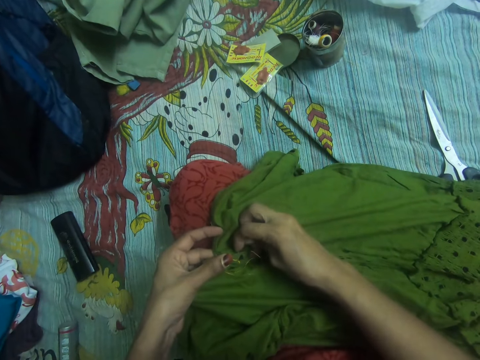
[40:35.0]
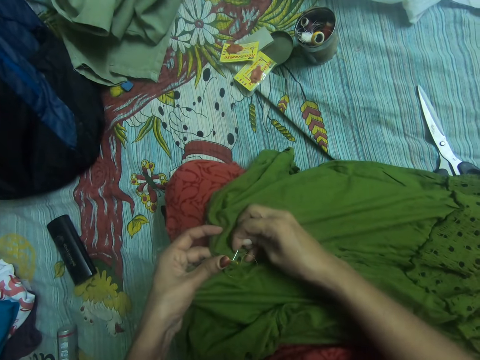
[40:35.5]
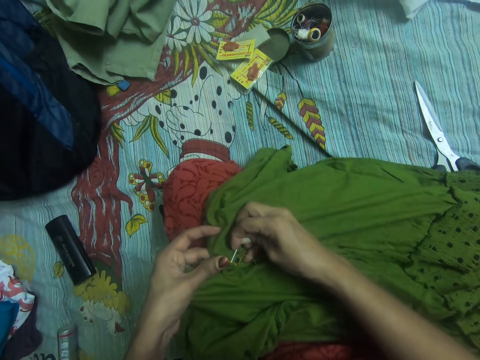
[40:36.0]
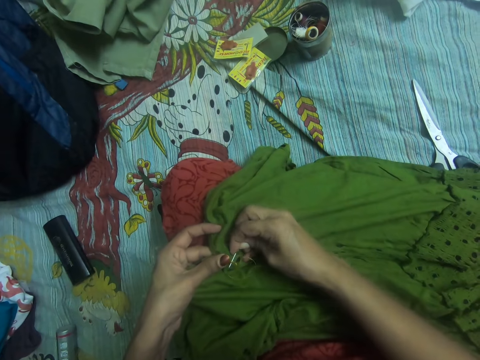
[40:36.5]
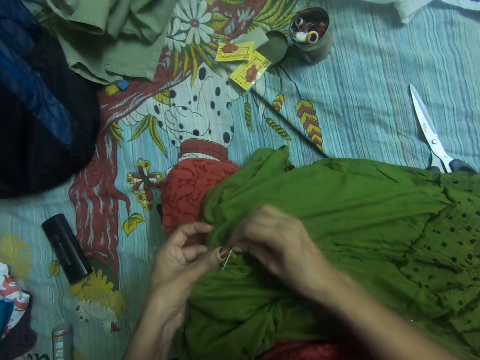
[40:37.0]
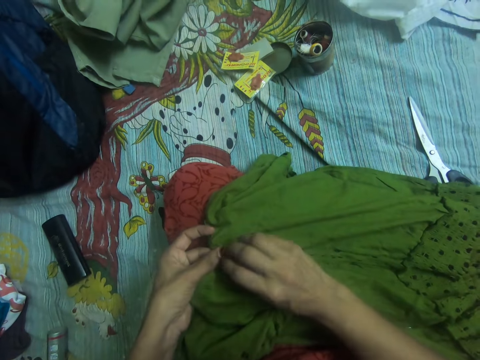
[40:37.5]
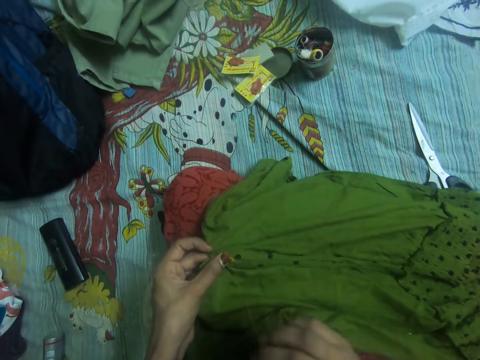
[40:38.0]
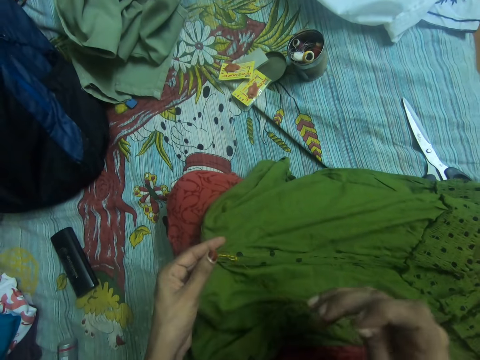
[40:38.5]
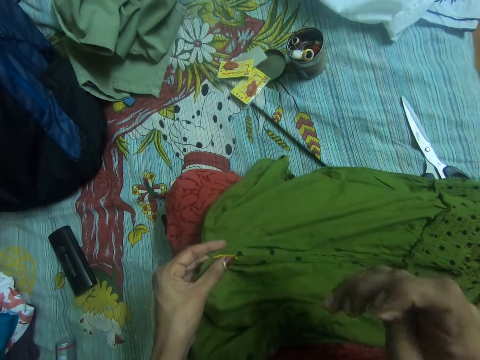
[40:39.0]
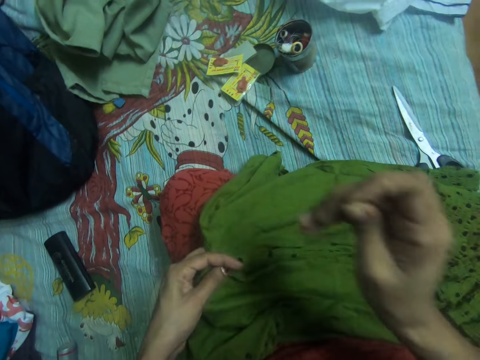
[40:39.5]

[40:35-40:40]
The camera wearer pulls out the needle with her right hand from the other side of the cloth.

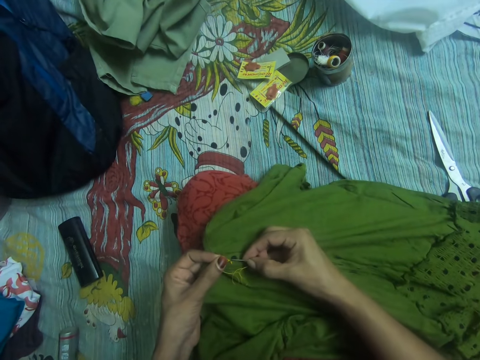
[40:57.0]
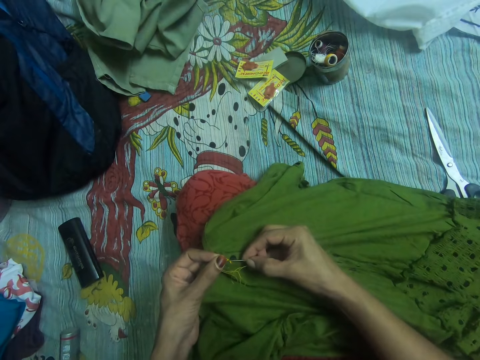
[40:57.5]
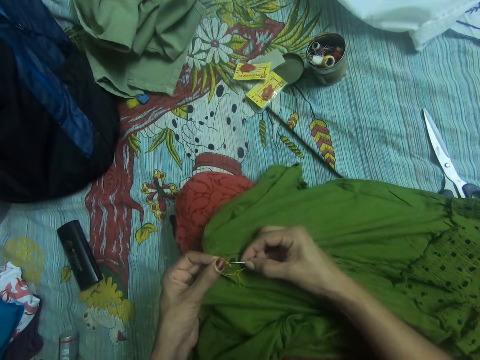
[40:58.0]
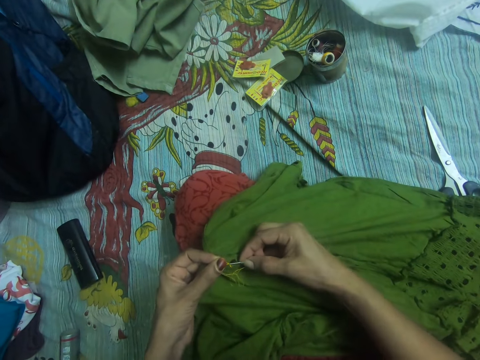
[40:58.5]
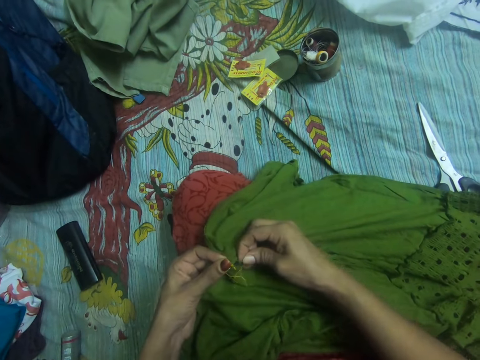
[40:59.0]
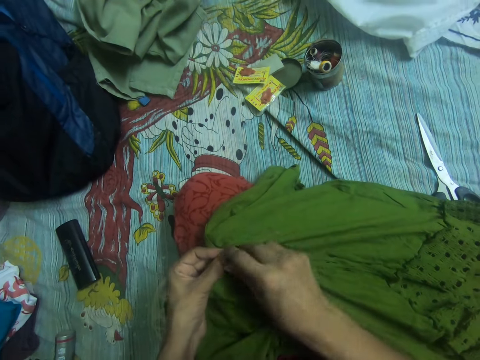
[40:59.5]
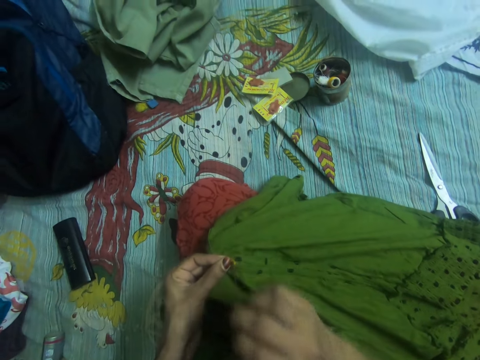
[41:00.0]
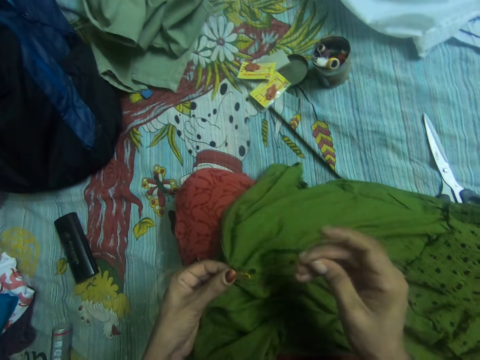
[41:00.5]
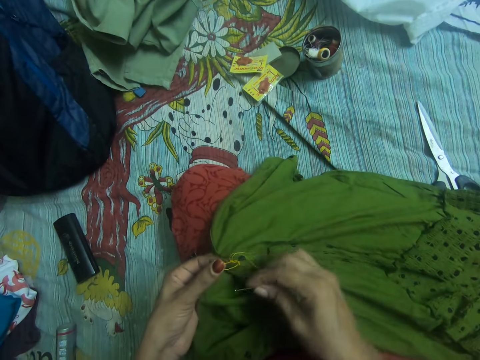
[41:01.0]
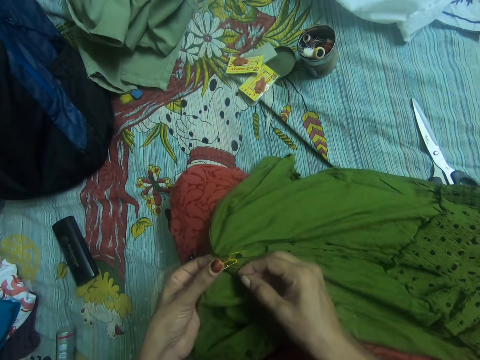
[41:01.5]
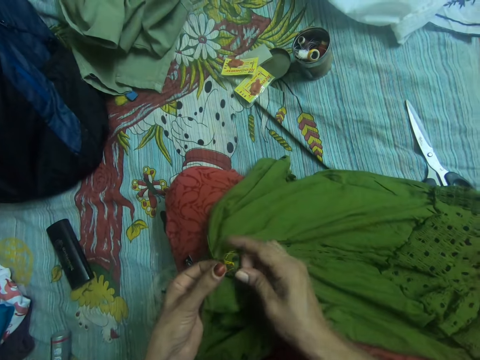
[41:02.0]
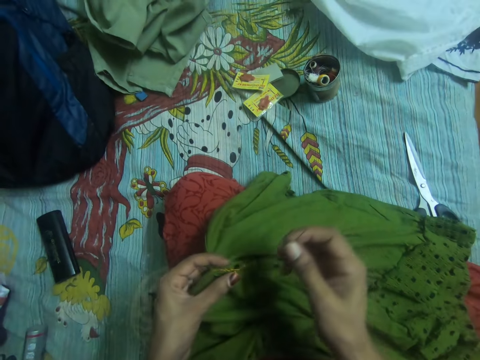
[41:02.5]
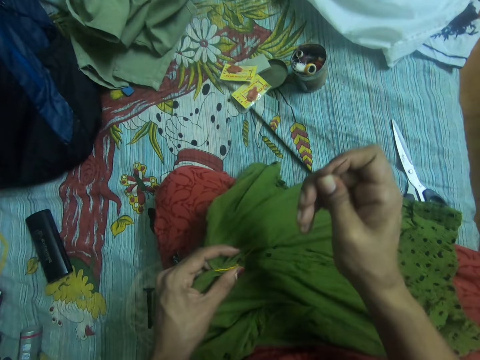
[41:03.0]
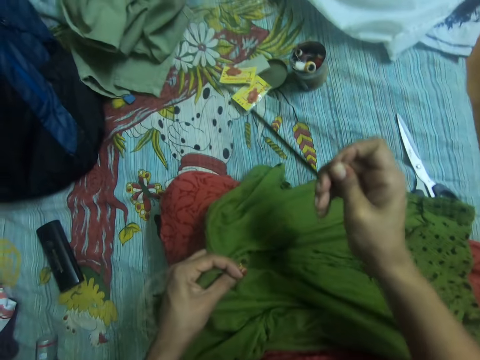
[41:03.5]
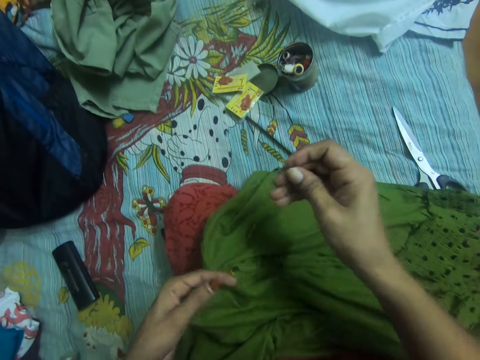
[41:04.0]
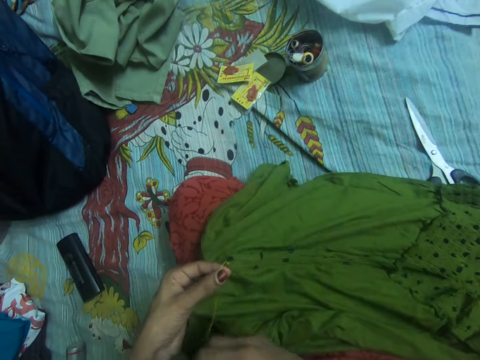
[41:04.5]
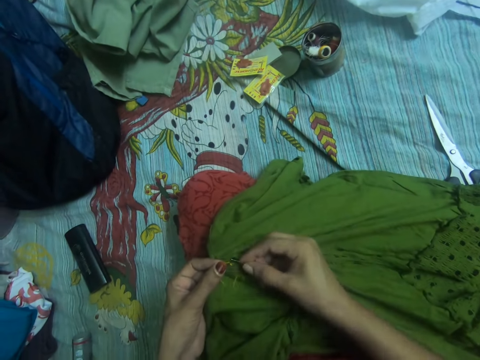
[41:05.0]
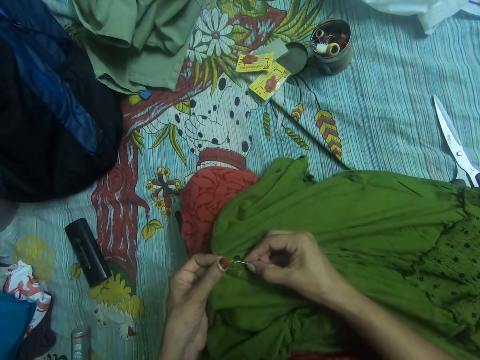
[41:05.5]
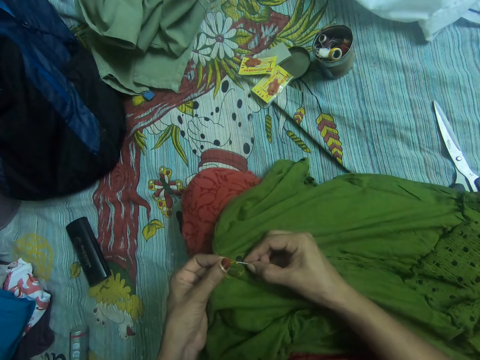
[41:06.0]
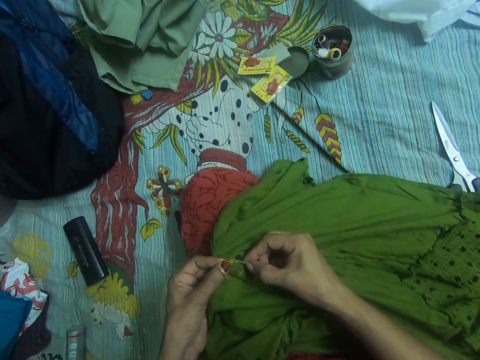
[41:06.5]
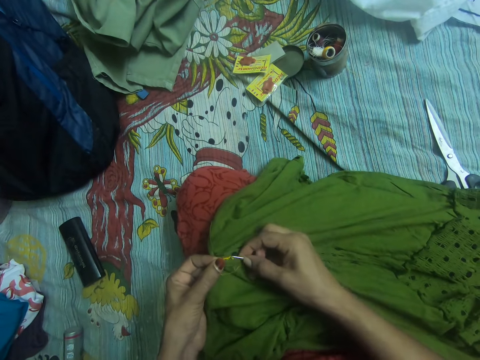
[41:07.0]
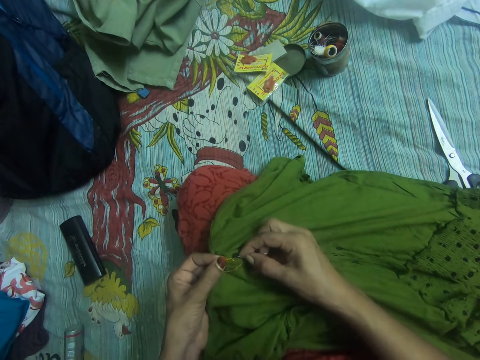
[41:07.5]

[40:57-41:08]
The camera wearer inserts the needle in her right hand in the cloth. She pulls out the needle with her right hand from the other side of the cloth. She inserts the needle in her right hand in the cloth. She pulls out the needle with her right hand from the other side of the cloth. She tightens the thread in the cloth with her right hand. She inserts the needle in her right hand in the cloth.

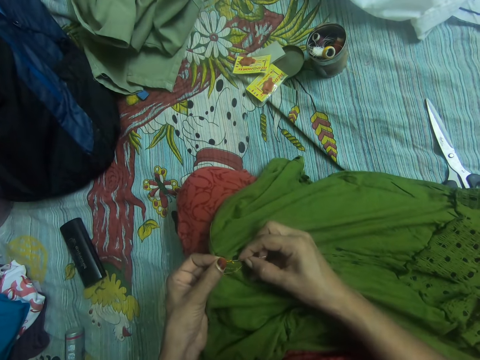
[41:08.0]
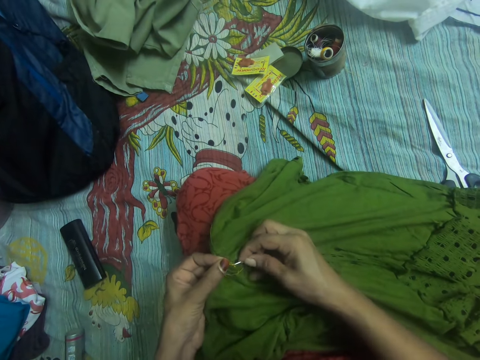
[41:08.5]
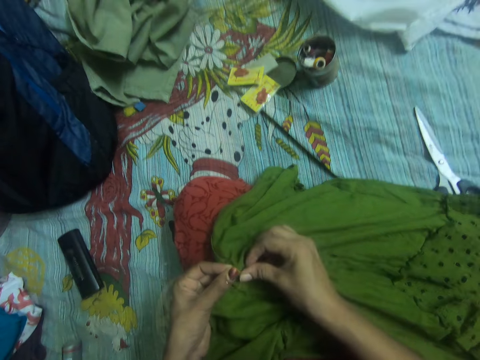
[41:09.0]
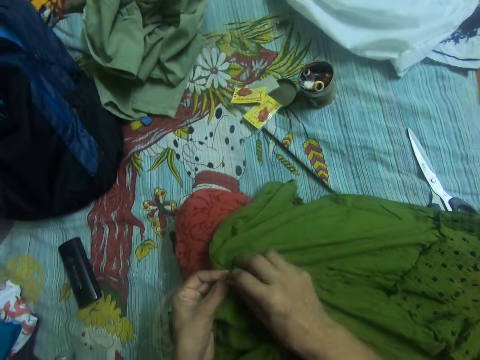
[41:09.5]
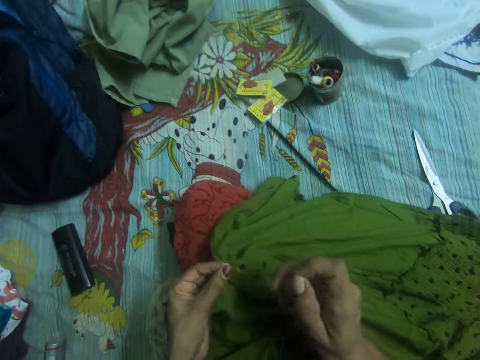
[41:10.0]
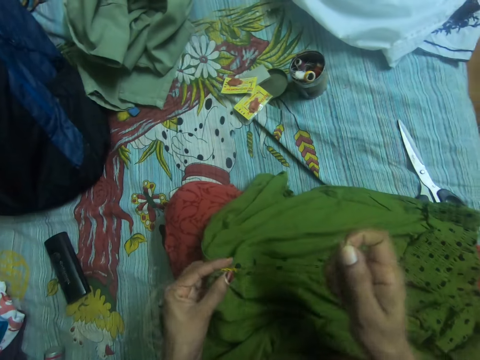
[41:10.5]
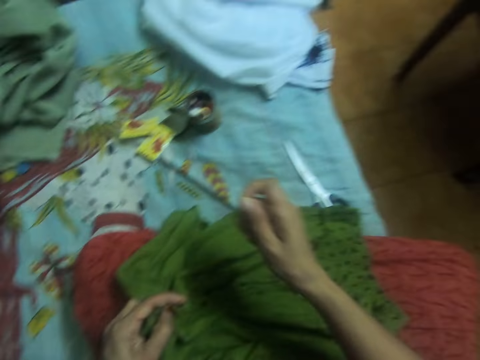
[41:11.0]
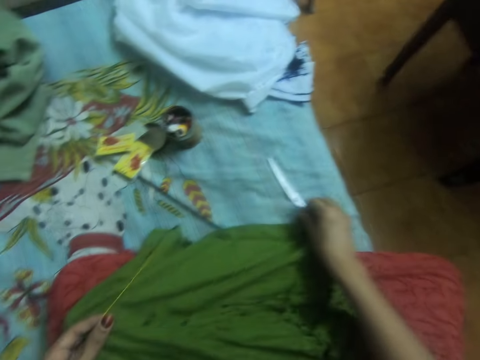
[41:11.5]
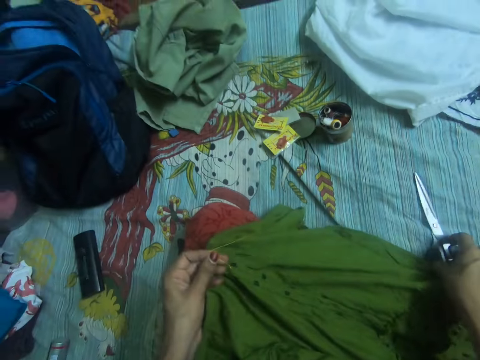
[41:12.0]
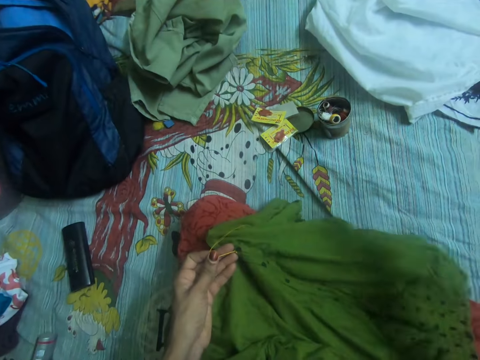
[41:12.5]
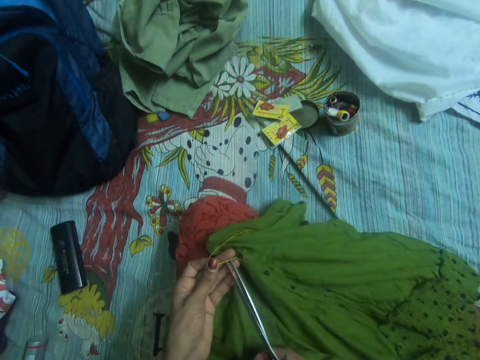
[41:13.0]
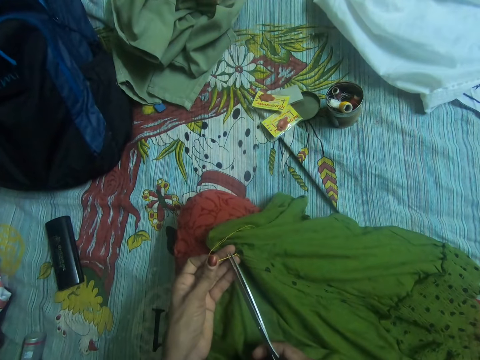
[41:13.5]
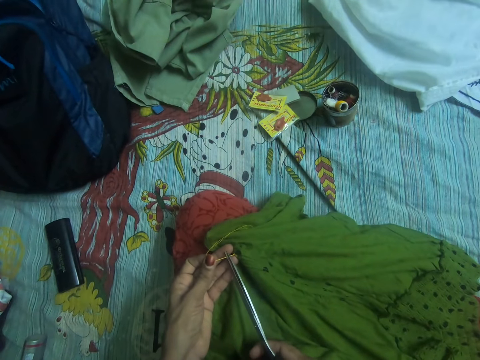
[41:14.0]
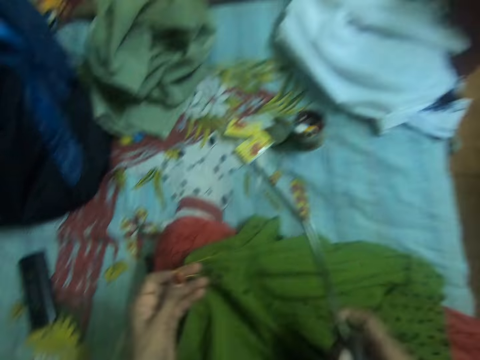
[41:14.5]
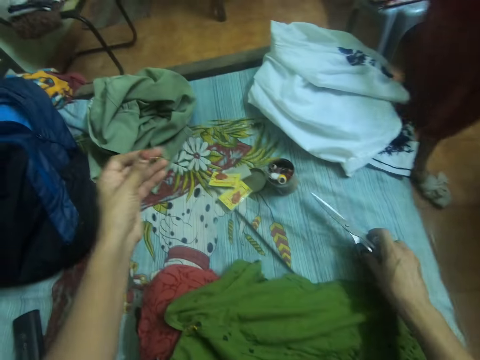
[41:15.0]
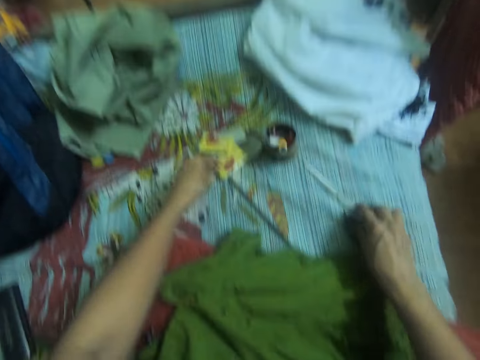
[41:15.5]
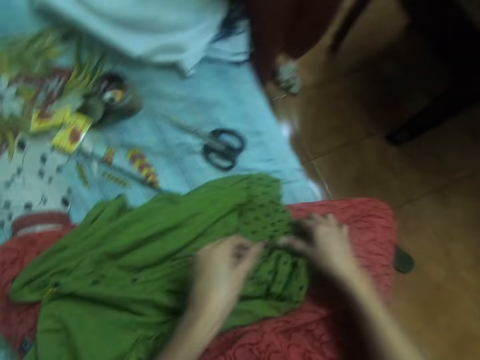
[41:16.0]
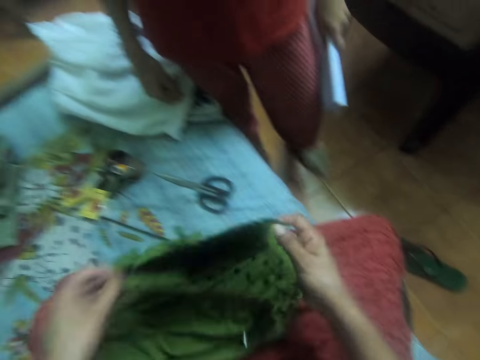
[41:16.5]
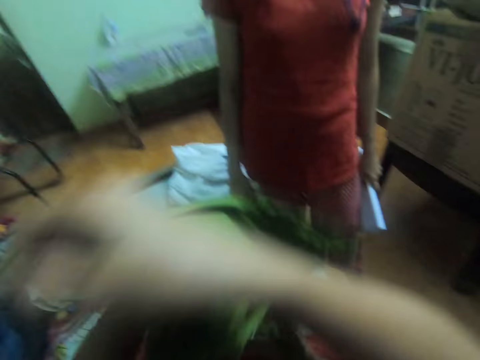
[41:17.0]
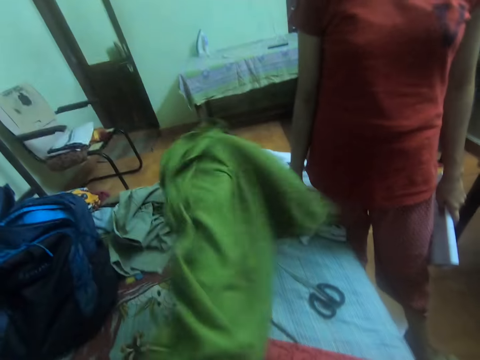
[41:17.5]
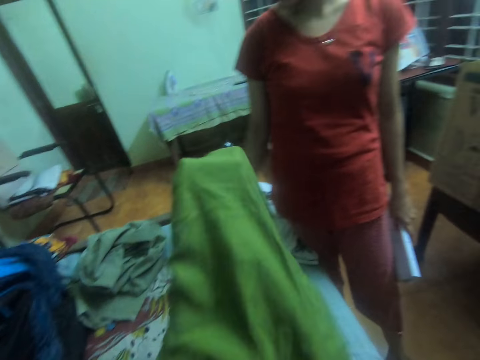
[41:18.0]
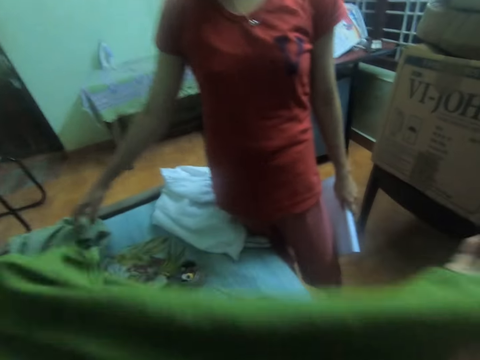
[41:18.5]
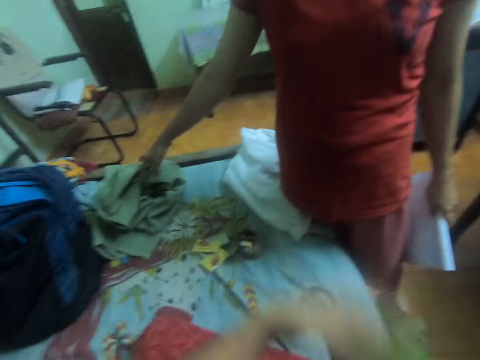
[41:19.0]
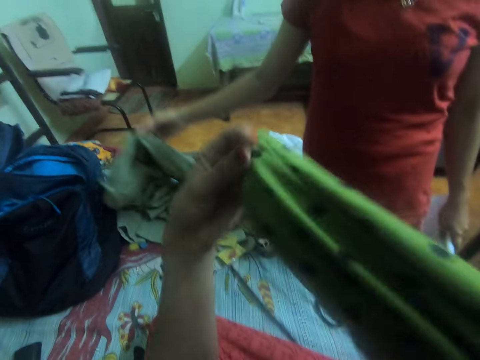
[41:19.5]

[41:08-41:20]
The camera wearer pulls out the needle with her right hand from the other side of the cloth. She reaches for the scissors. She picks up the scissors on the bed with her right hand. She cuts the thread on the cloth with the scissors in her right hand. A lady stands beside the bed. The camera wearer drops the scissors in her right hand on the bed. She drops the thread in her left hand on the bed. She puts the needle down. She picks up the cloth on her lap. She turns the cloth inside out. The lady picks up a cloth on the bed with her right hand.
